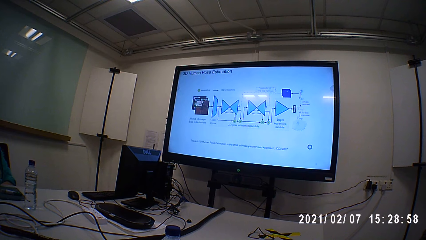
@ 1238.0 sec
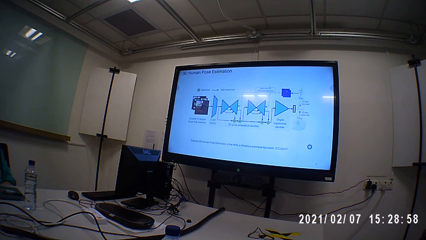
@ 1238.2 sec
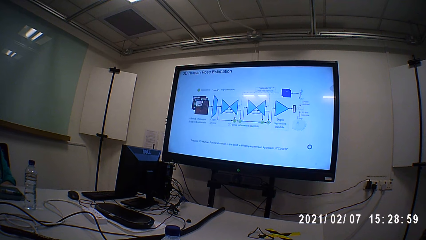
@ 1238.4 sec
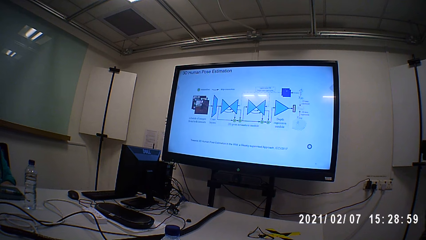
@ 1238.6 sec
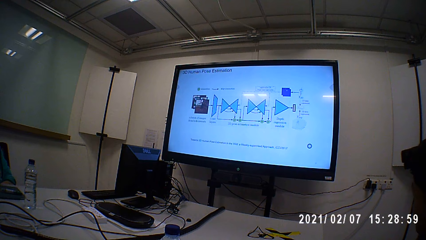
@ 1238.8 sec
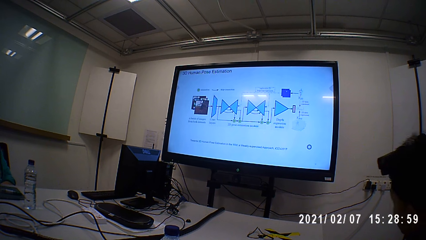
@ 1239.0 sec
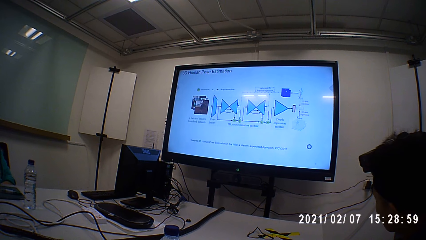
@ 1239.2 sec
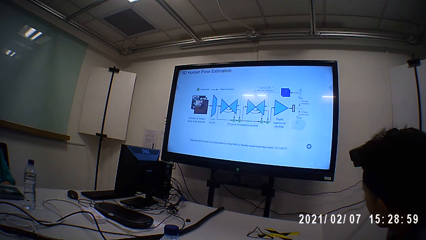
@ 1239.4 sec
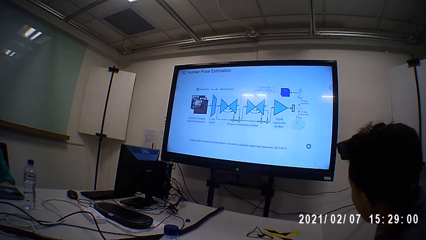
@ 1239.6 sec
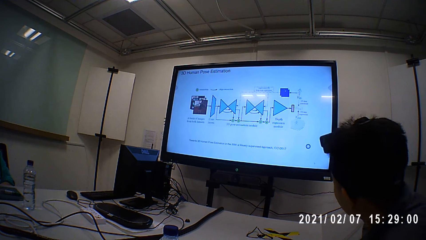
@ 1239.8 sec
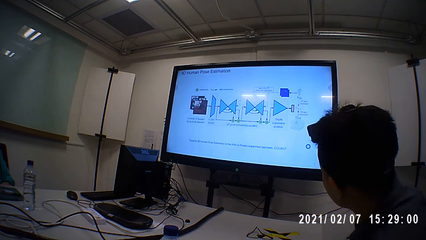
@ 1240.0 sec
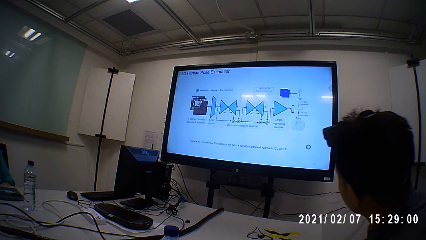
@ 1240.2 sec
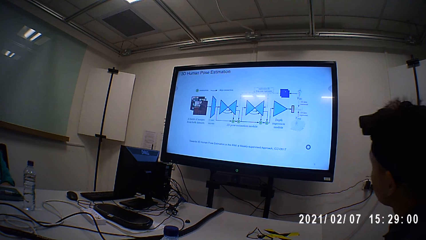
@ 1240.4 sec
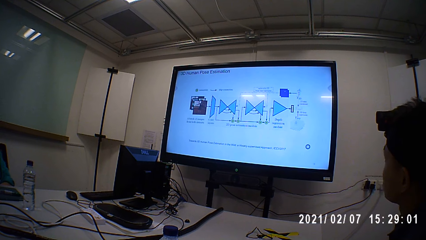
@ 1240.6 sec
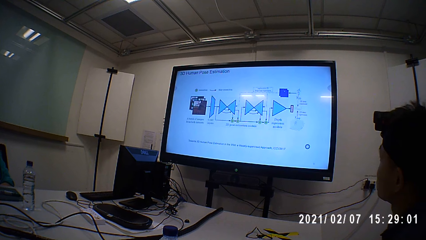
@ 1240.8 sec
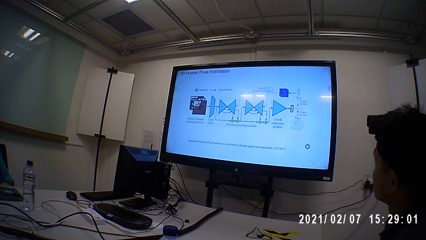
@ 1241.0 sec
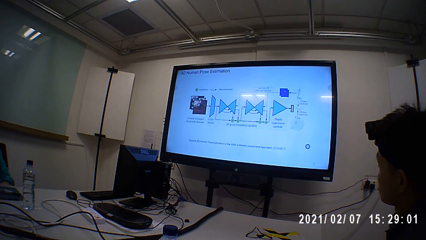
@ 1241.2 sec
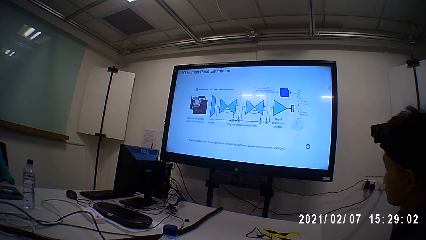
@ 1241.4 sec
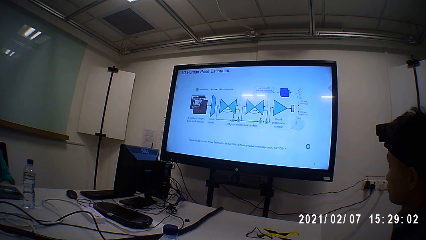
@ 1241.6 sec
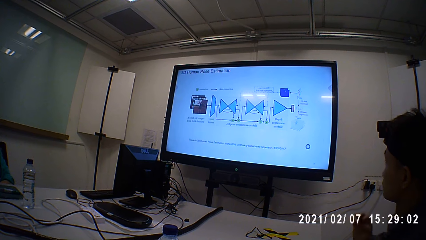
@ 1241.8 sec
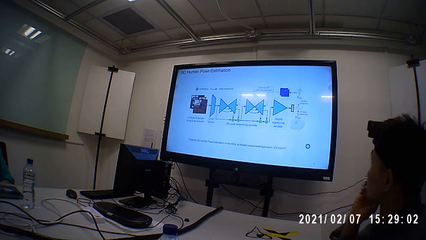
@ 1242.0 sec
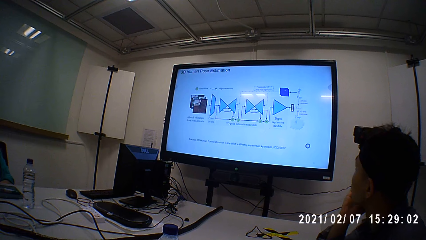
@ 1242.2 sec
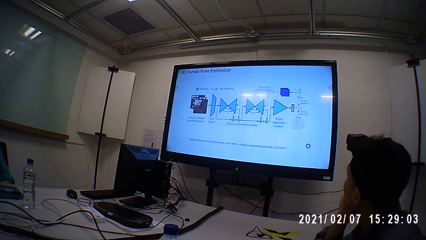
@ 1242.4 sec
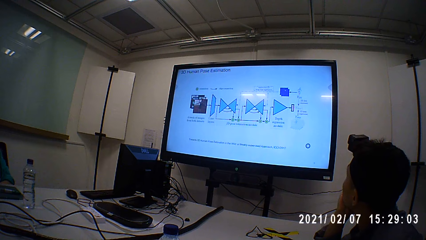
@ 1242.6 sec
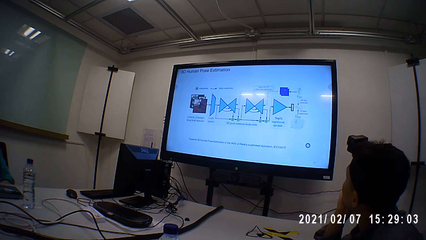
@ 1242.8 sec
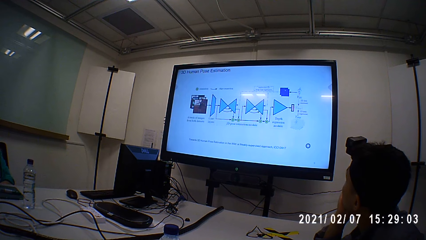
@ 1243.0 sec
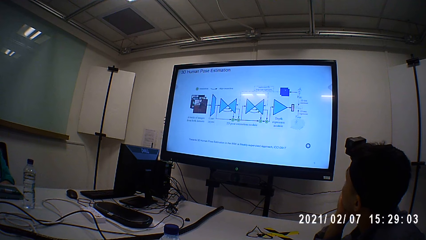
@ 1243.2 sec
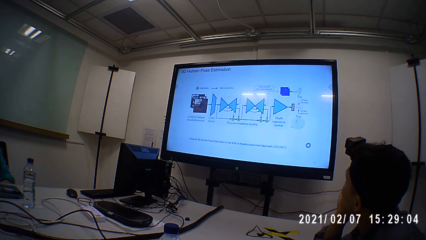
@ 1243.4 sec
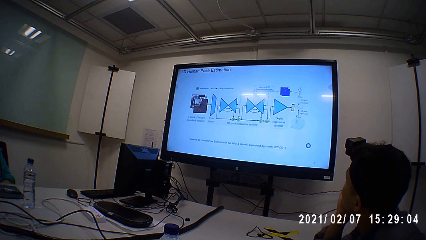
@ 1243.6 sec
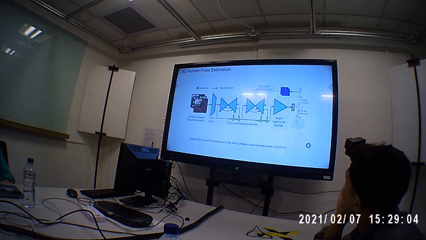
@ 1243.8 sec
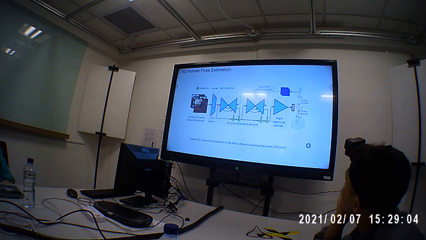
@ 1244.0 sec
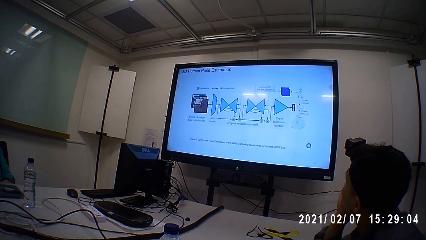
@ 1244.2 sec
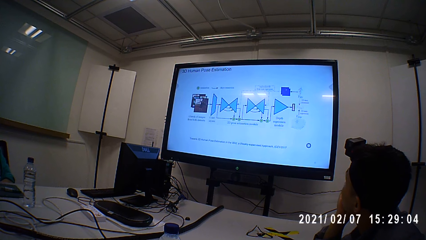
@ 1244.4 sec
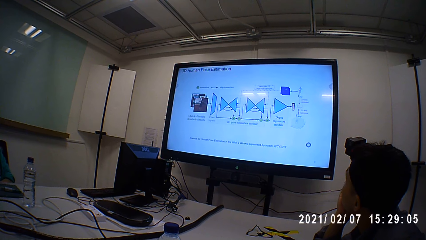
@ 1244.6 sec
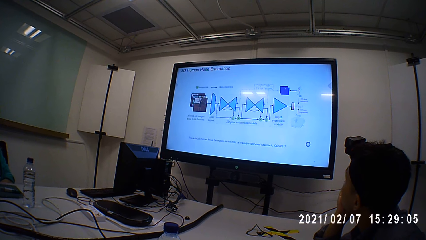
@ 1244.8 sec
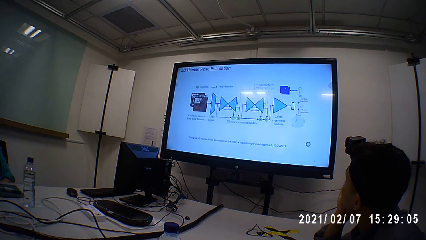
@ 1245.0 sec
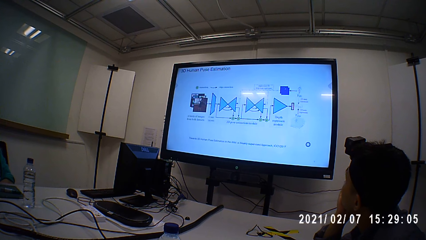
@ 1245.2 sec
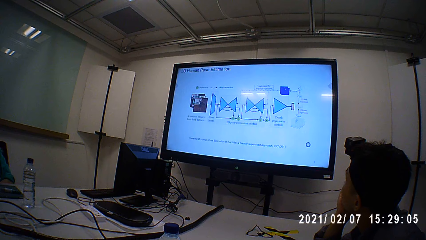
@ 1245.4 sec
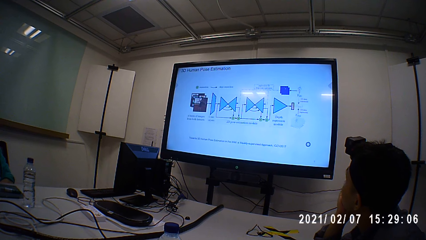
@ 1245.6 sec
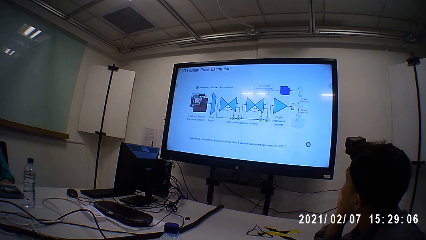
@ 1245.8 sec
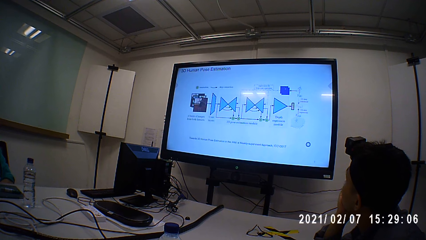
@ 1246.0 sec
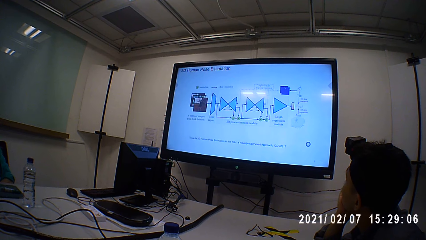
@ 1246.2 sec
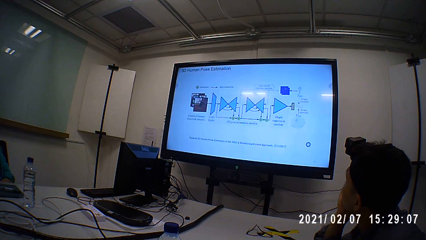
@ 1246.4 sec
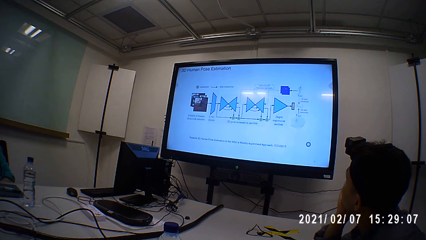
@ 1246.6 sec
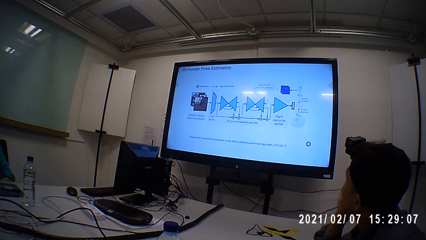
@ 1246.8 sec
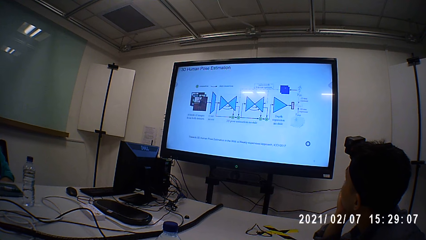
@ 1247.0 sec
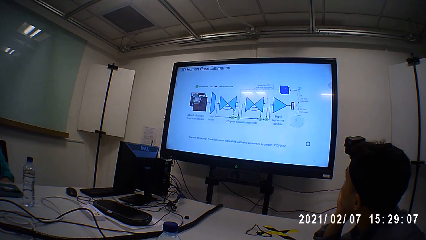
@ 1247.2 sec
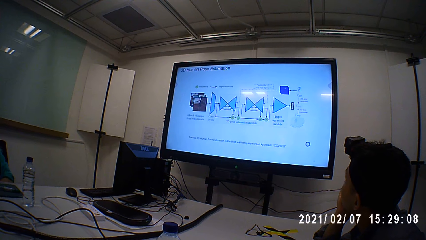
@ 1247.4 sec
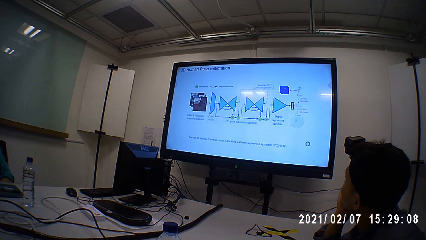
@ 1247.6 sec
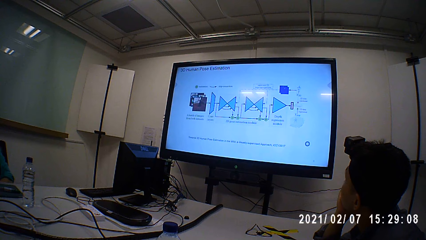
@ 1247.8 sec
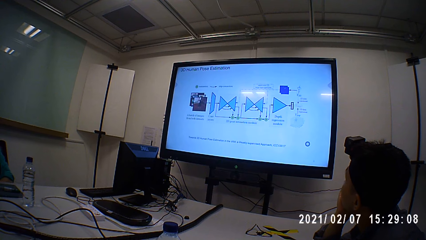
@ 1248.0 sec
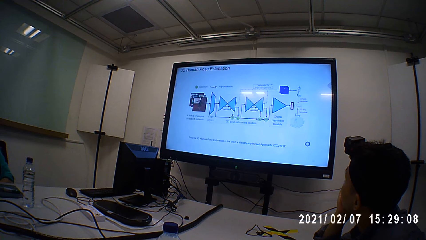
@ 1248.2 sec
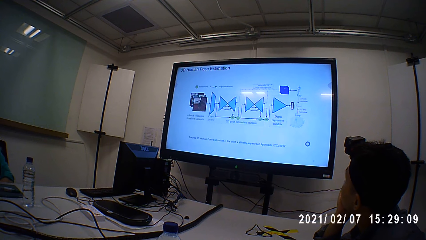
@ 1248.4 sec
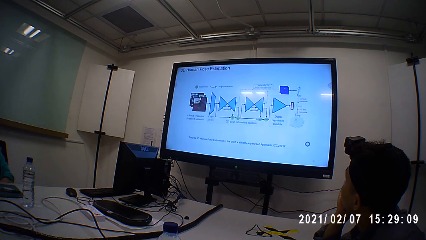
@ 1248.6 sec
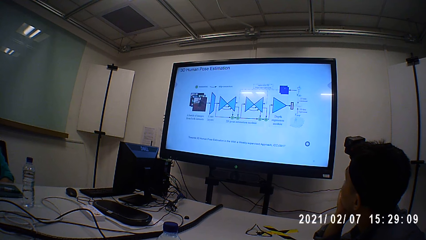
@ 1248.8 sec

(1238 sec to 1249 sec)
A person moves the body. The person grabs the chin with a right hand. The camera wearer and the person watch a film on the television.

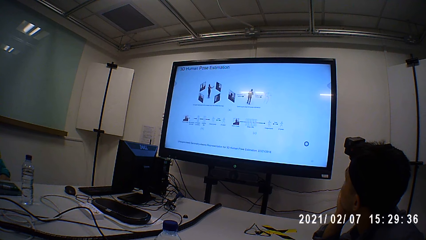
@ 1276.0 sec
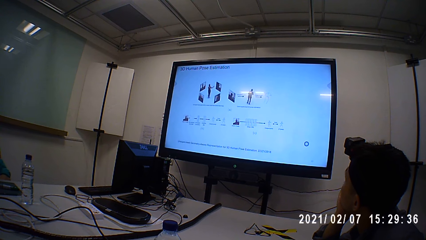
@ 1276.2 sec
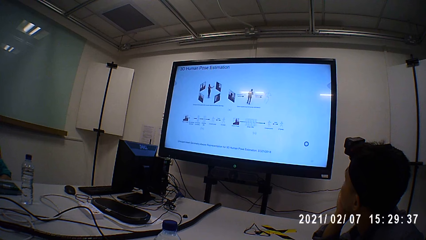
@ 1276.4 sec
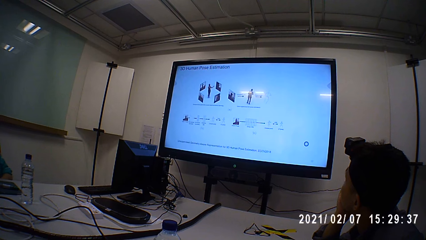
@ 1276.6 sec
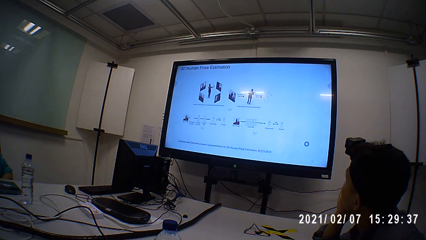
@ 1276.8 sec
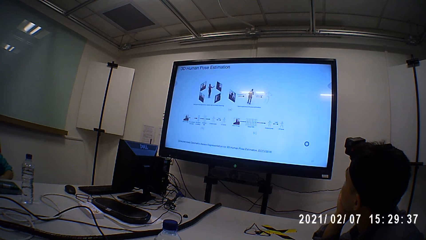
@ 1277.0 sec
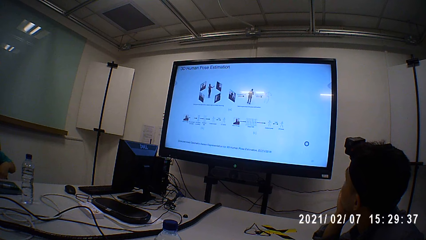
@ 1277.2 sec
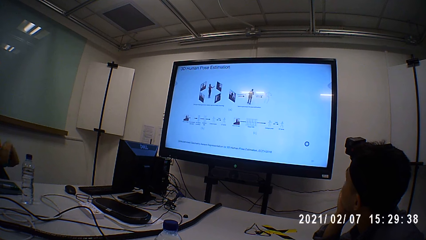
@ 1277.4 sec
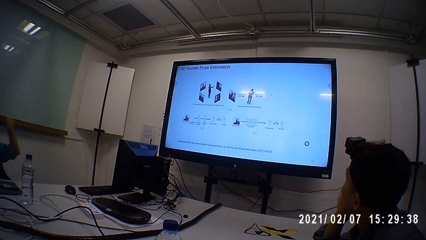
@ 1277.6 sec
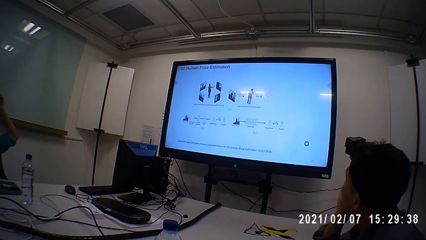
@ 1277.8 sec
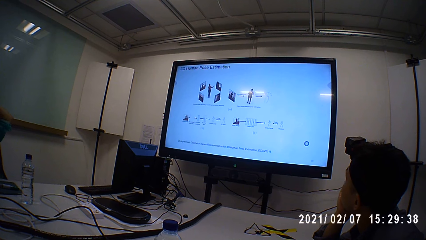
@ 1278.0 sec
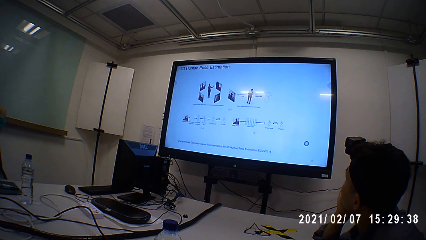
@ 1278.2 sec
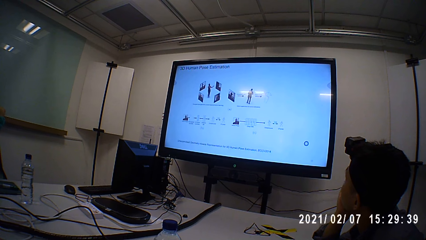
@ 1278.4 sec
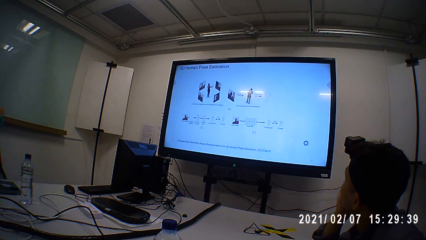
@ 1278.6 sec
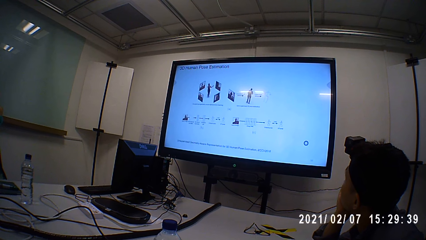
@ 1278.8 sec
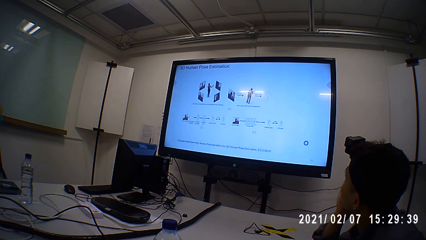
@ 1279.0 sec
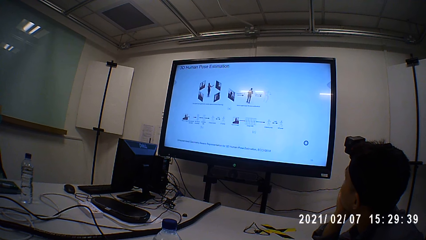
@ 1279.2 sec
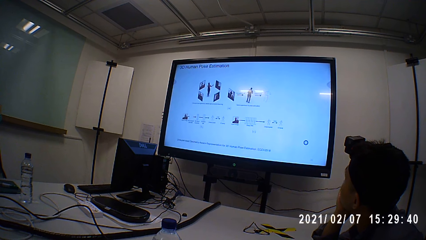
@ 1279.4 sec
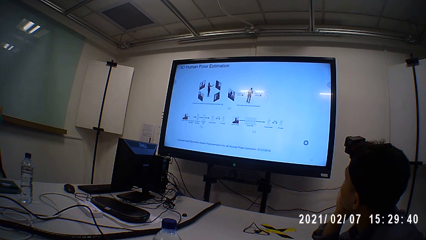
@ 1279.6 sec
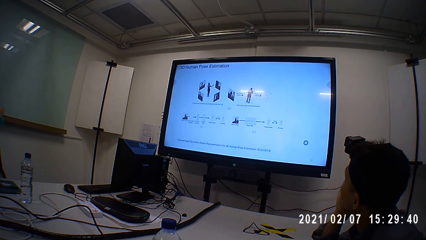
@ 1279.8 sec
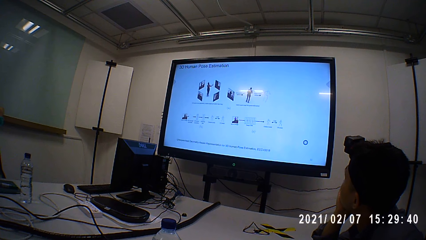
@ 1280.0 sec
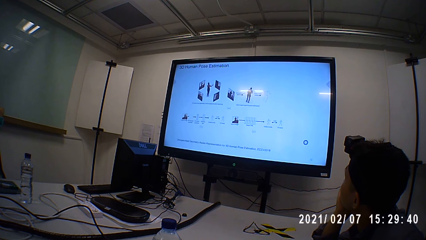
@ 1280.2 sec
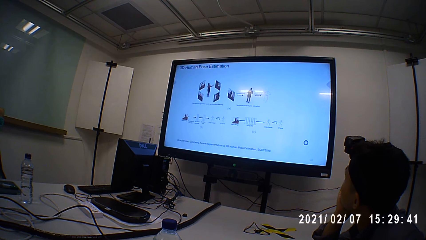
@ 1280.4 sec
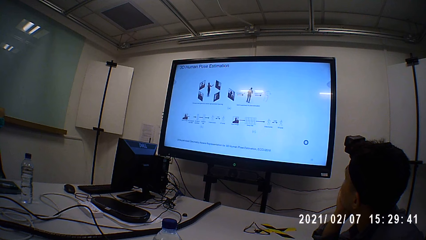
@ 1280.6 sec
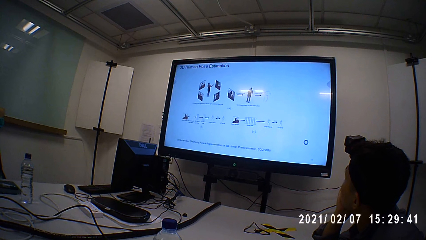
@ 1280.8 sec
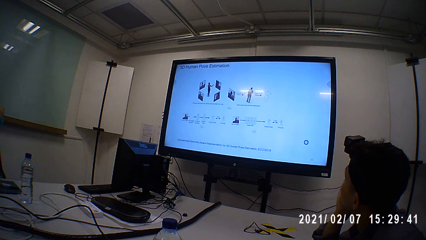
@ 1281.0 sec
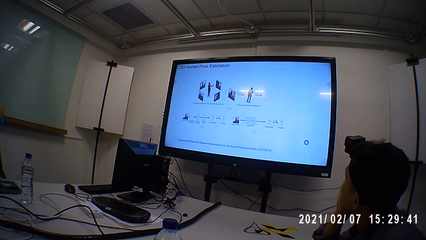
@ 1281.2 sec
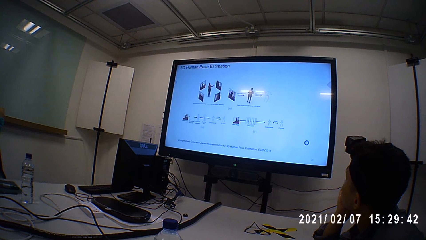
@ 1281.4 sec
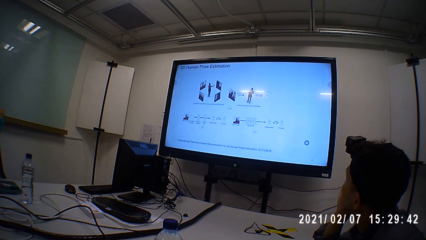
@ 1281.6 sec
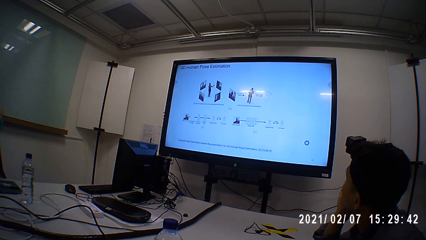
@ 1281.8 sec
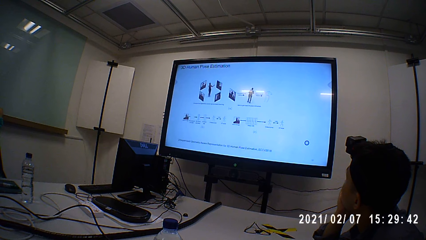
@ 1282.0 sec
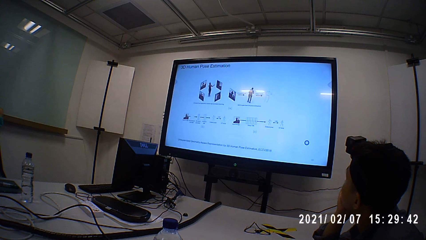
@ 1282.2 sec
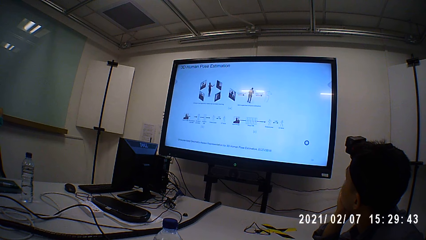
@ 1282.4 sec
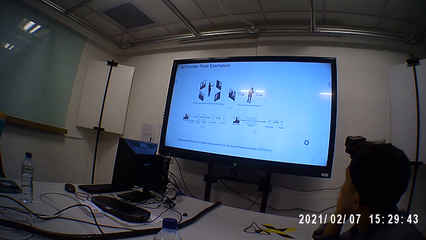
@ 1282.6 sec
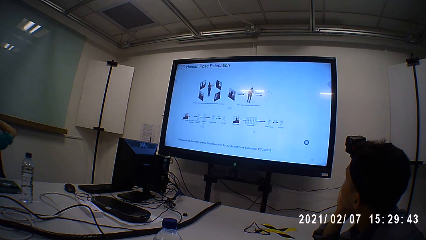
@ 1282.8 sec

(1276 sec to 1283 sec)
A person lifts the left hand up.
